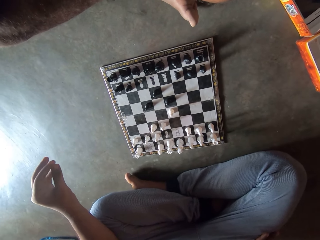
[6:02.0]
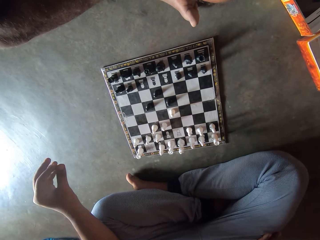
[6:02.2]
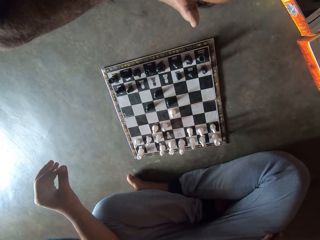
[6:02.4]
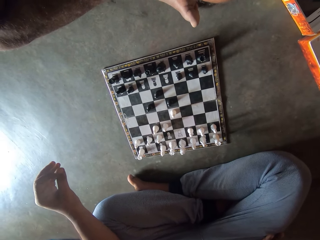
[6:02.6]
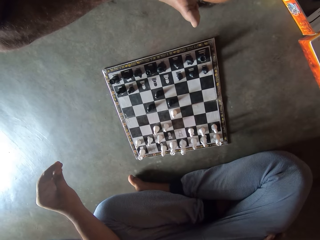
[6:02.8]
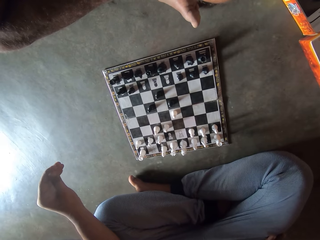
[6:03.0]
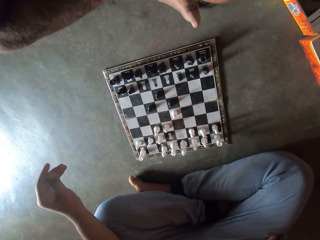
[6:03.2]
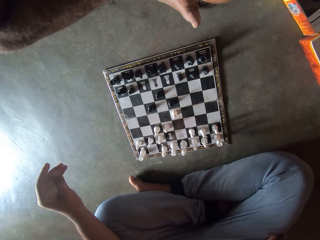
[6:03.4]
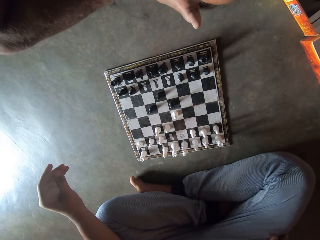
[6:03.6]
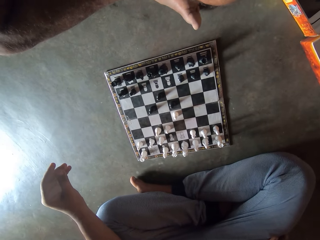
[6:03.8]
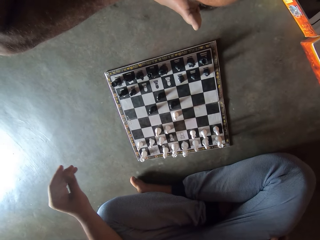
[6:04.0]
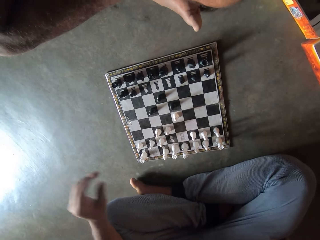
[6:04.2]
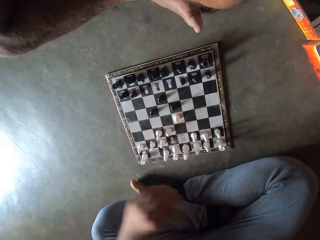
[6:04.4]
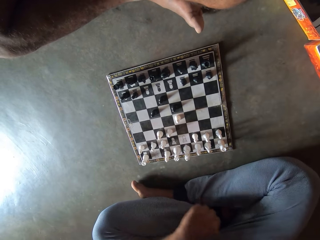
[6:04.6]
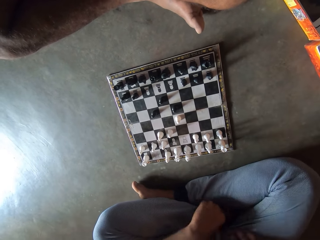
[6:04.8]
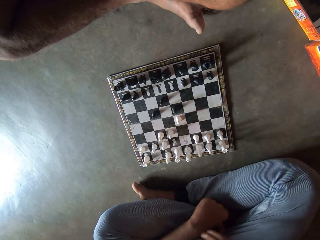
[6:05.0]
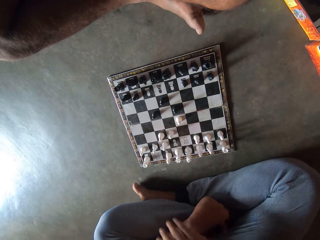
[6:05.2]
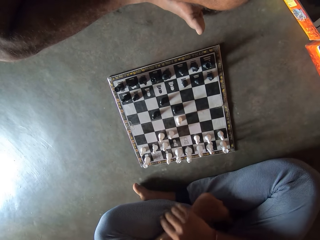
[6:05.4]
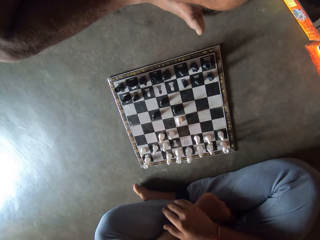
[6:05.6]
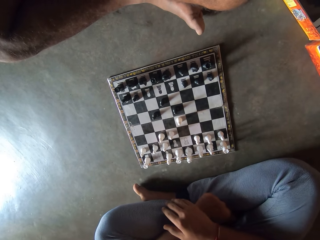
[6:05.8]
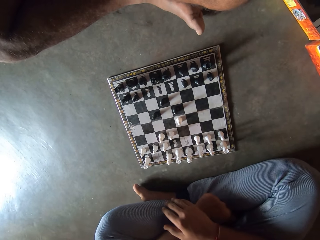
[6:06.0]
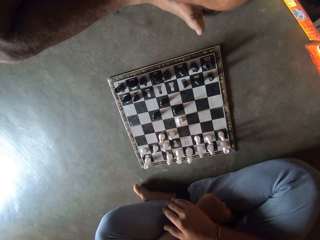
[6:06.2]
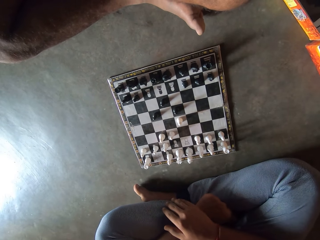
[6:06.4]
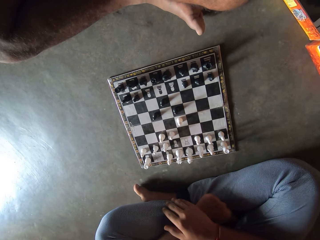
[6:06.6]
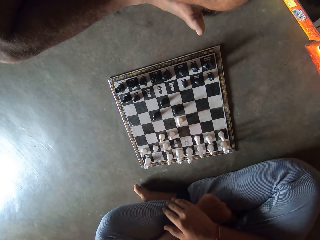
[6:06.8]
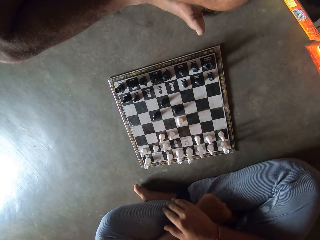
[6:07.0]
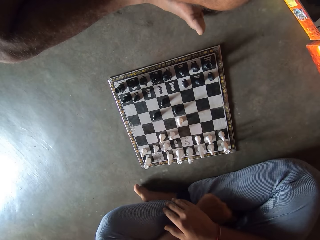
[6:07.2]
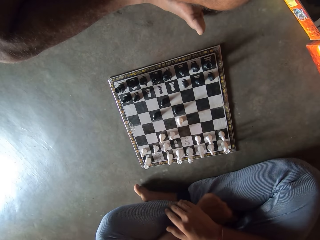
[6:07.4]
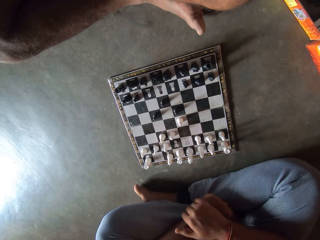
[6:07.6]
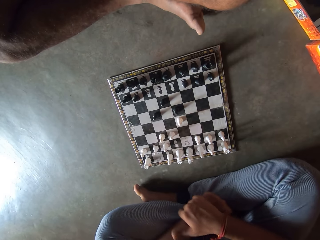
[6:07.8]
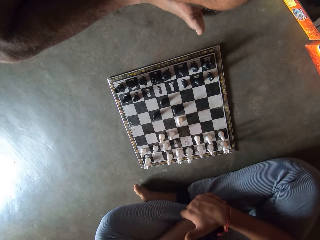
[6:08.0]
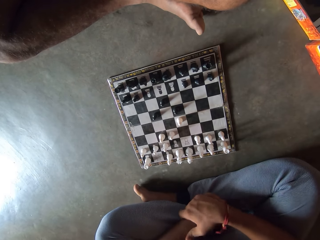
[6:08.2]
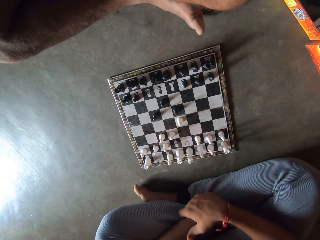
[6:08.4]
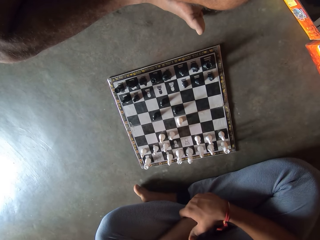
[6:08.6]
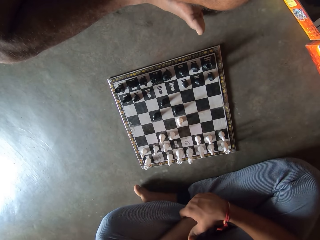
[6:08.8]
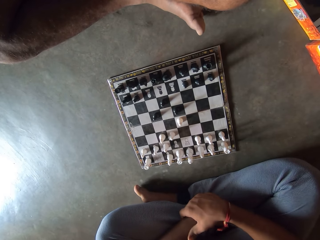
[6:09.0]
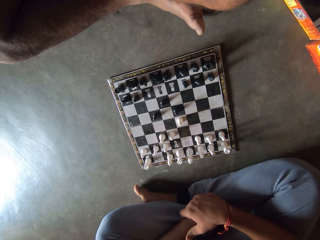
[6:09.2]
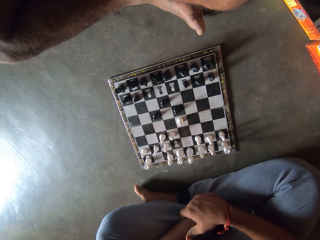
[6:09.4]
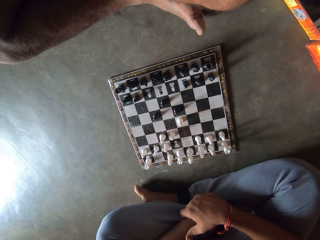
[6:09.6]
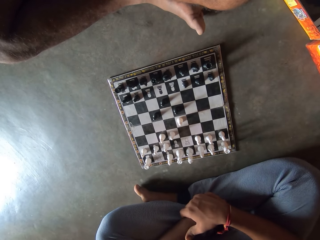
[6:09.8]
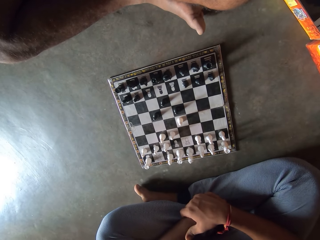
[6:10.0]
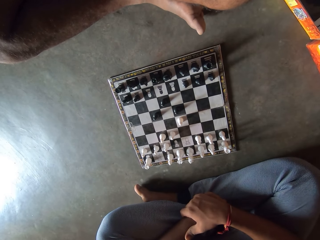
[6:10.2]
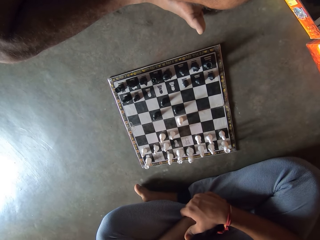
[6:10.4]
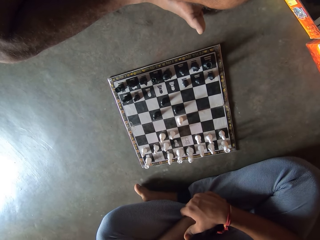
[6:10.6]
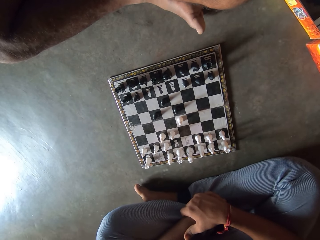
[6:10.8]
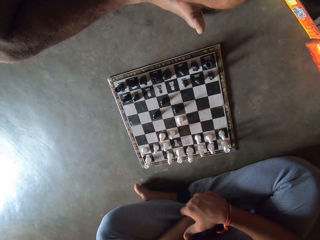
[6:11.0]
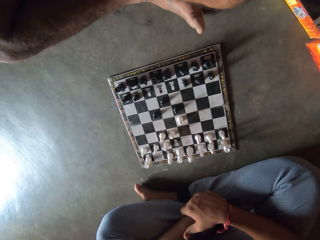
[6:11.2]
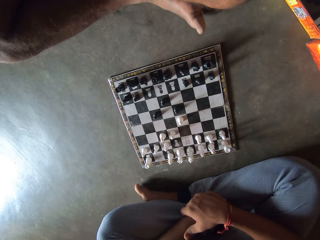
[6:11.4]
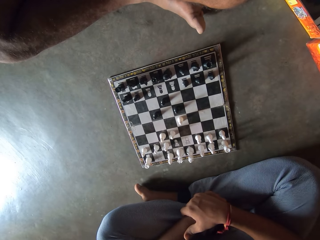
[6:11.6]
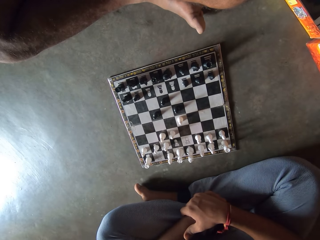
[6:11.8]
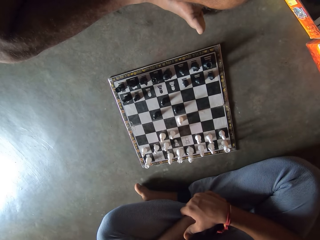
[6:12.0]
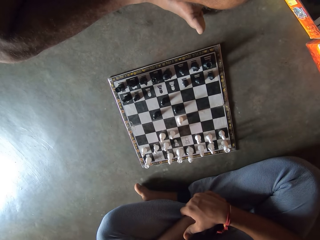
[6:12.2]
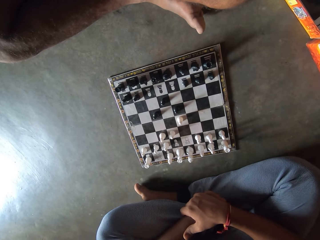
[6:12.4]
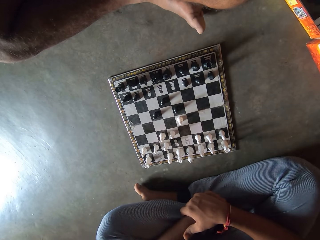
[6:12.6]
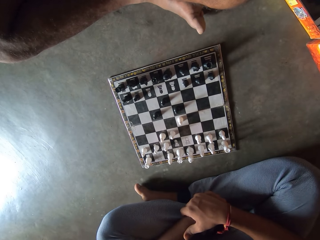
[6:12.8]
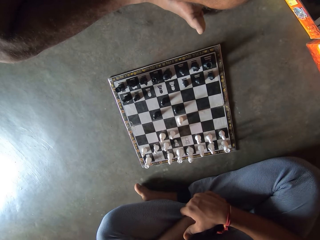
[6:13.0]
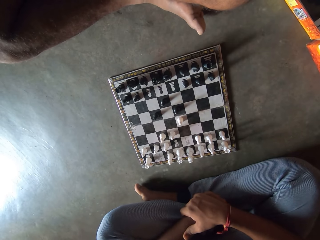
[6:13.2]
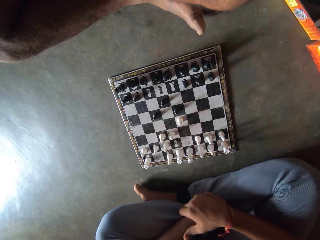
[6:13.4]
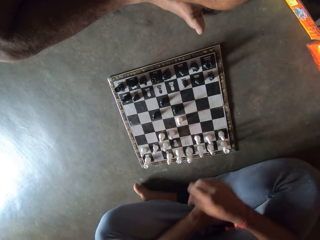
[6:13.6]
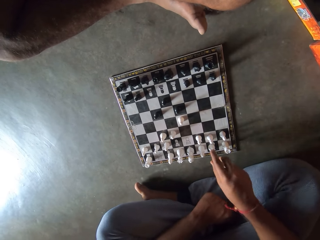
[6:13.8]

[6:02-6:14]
The camera wearer holds his leg. He holds his hand.

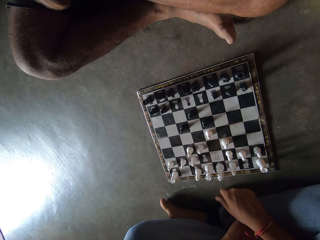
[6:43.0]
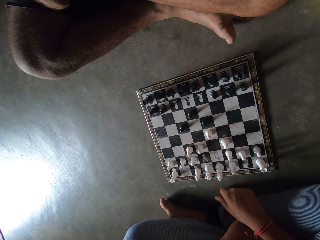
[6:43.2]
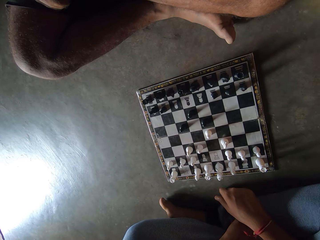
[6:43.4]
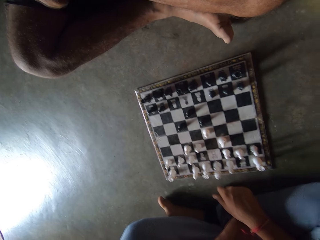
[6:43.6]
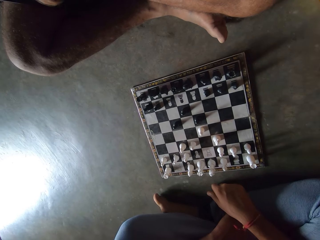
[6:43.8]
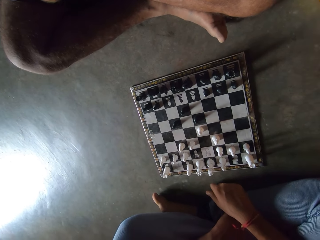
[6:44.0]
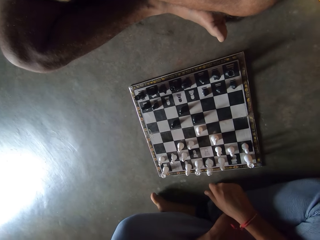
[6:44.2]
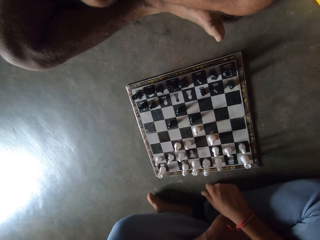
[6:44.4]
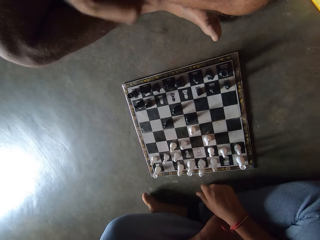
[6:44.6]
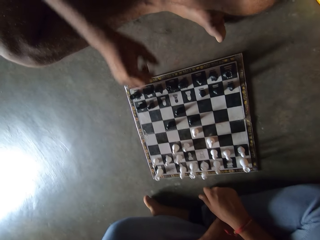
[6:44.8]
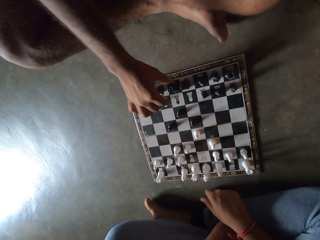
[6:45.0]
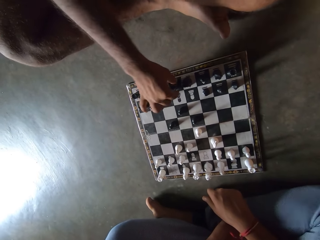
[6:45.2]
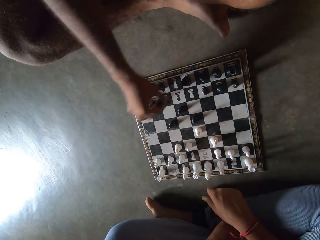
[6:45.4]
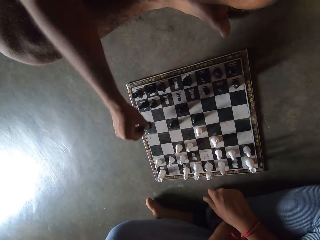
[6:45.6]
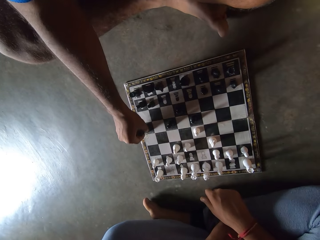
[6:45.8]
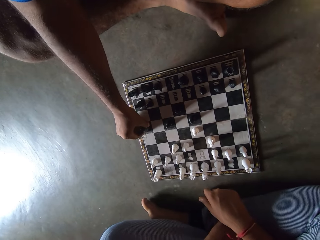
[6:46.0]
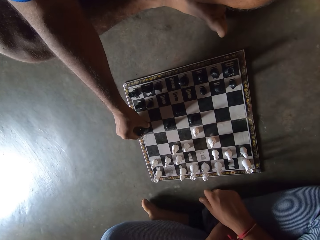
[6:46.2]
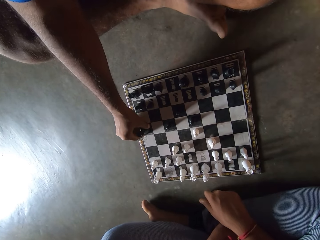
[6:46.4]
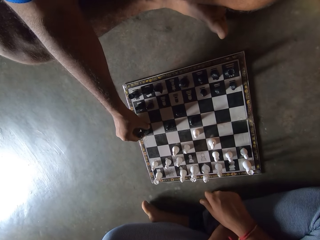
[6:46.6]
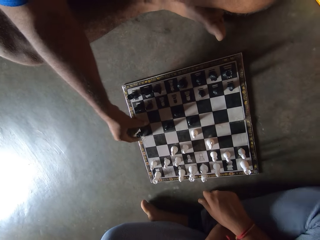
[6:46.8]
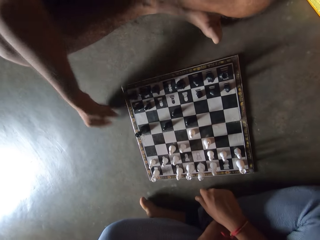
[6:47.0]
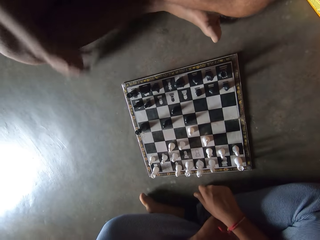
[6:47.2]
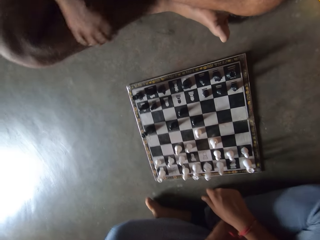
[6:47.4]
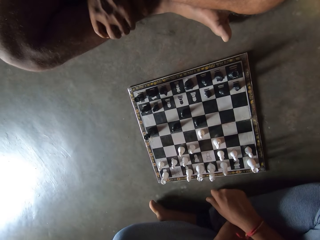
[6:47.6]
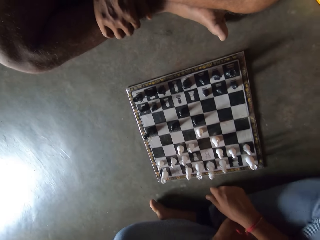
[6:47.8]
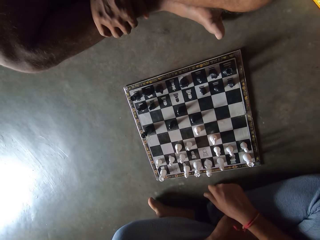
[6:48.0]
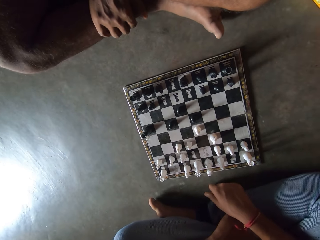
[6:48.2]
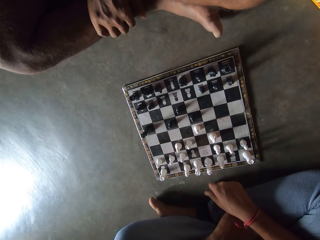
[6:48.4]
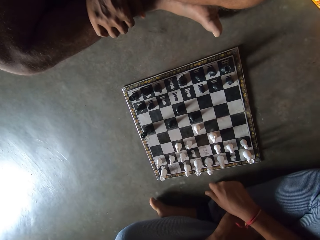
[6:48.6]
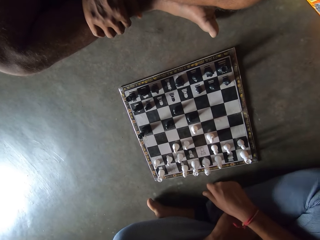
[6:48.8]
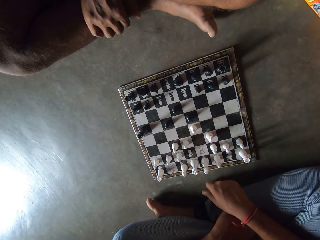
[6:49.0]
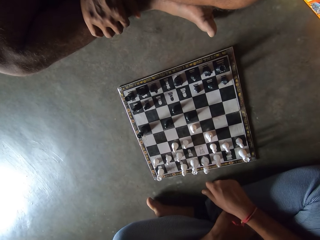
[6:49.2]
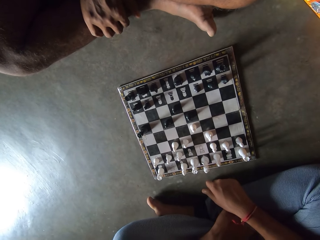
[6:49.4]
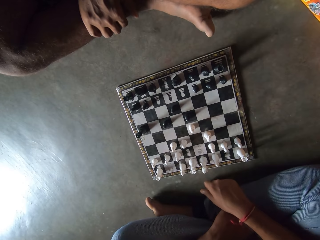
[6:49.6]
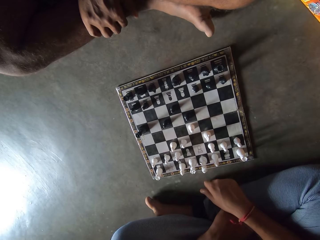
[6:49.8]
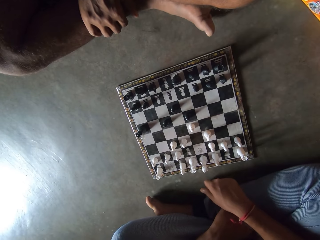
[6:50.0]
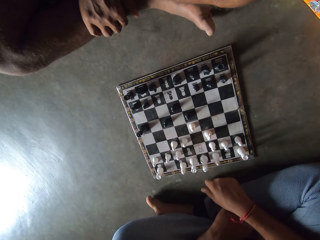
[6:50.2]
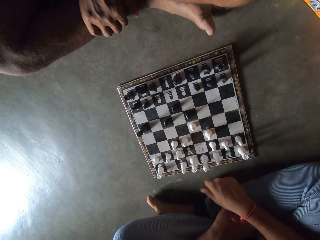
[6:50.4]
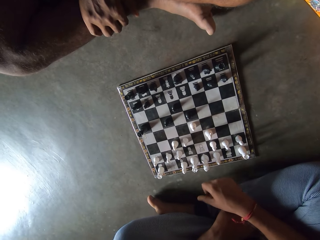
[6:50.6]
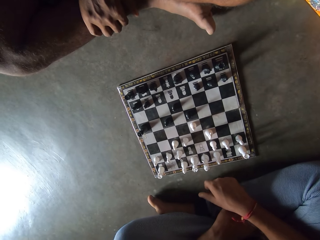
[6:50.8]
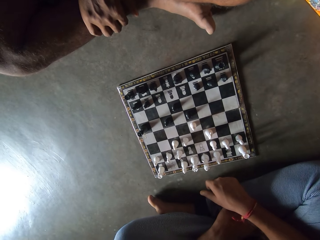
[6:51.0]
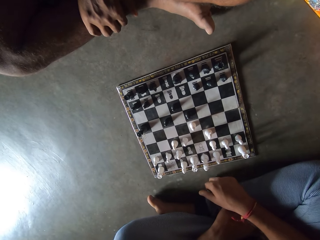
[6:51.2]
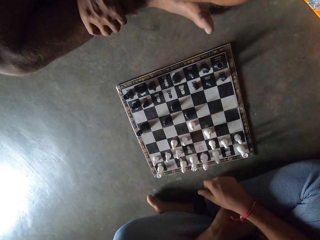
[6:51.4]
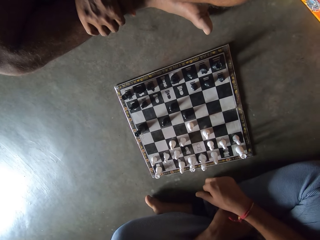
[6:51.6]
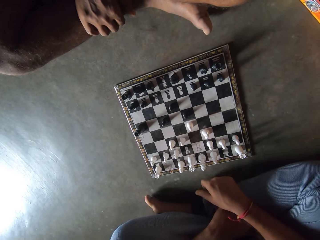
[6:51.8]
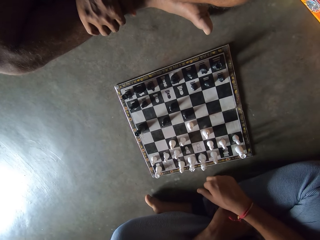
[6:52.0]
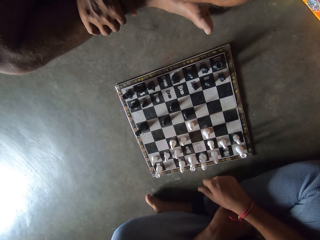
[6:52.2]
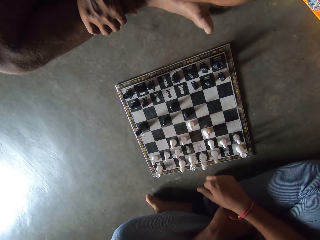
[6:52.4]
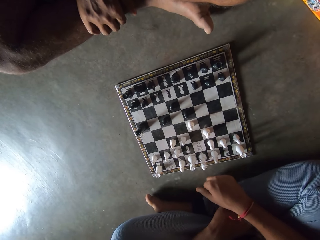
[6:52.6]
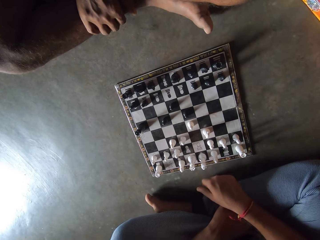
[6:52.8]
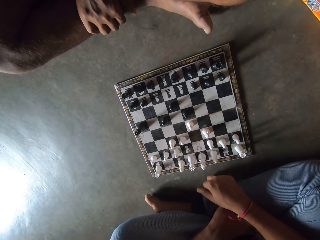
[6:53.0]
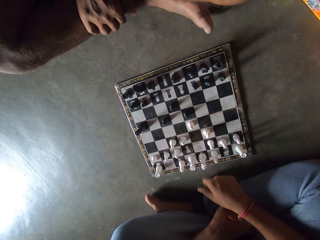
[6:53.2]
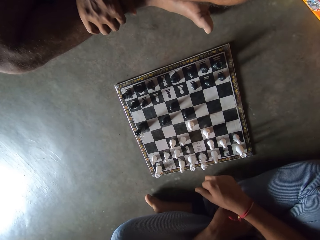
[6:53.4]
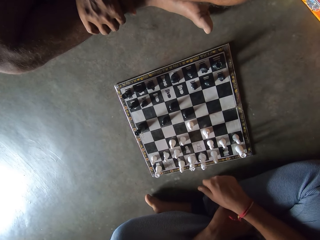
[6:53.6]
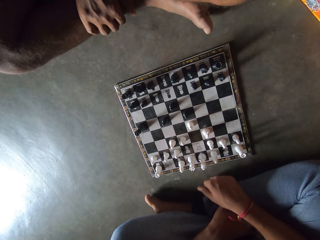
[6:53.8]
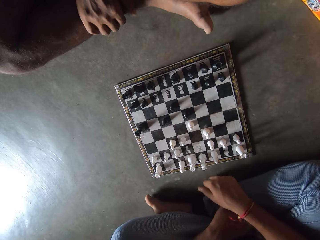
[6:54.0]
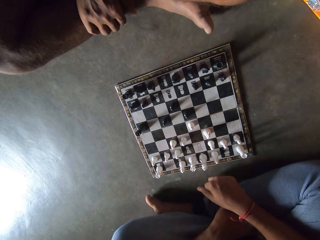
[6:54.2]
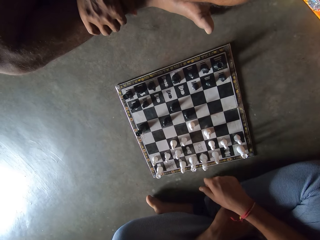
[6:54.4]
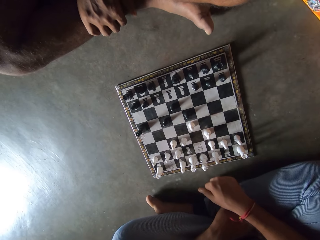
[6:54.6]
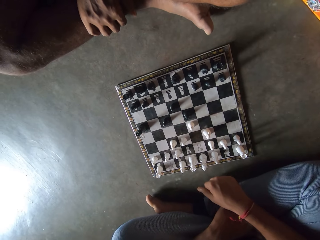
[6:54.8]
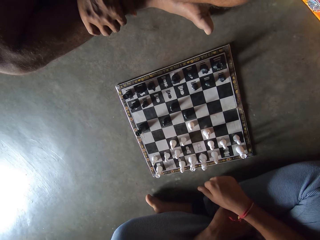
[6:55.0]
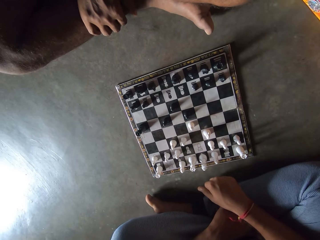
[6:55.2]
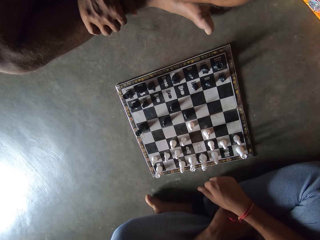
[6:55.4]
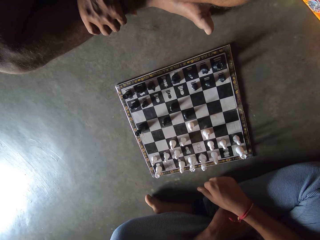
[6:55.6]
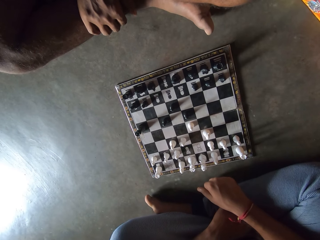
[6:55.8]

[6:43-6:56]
A man makes a move on the chess board with his right hand. The man pulls his hand off the chess piece and holds his leg. The camera wearer taps the floor with his right hand.
